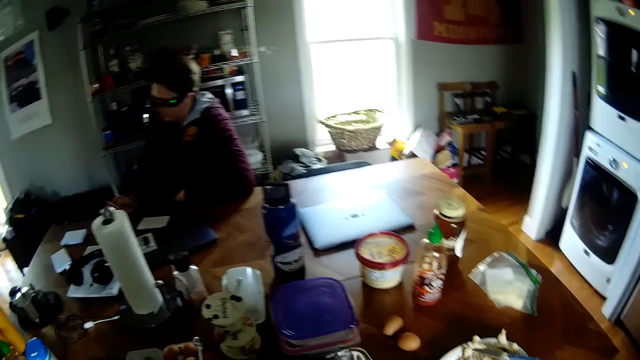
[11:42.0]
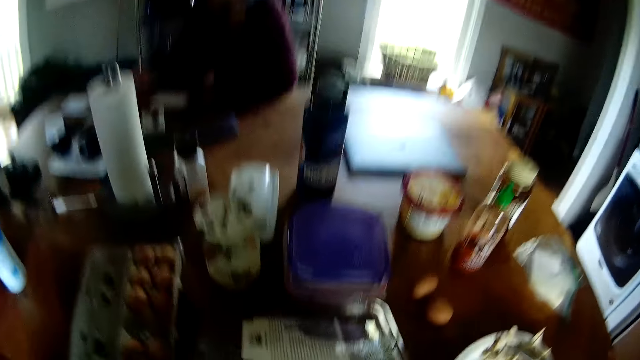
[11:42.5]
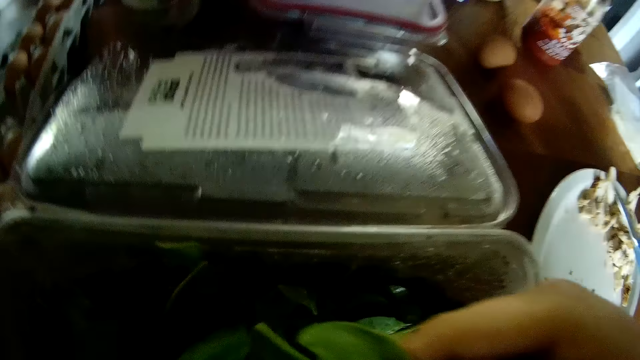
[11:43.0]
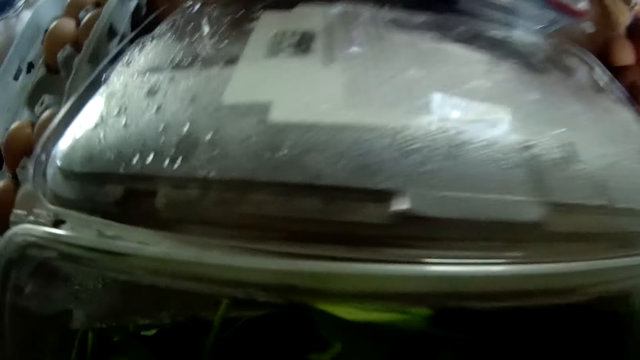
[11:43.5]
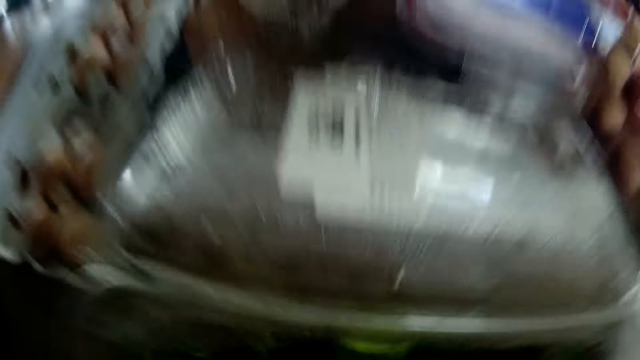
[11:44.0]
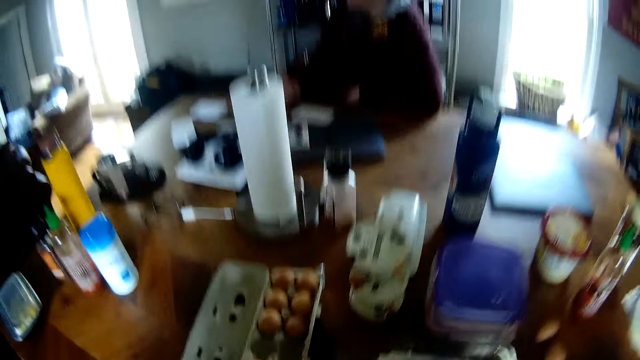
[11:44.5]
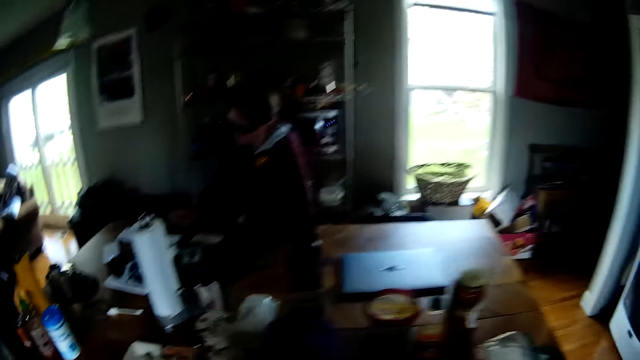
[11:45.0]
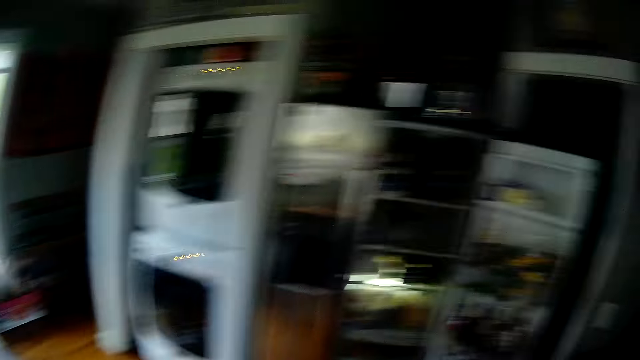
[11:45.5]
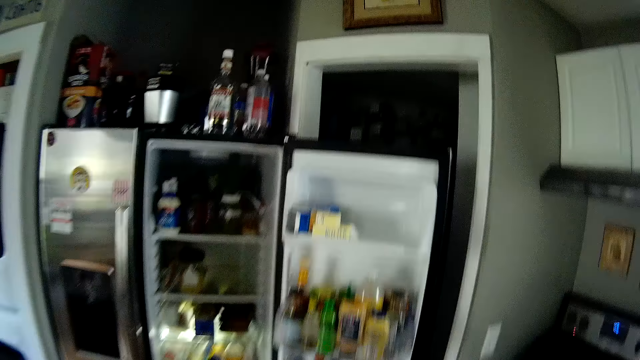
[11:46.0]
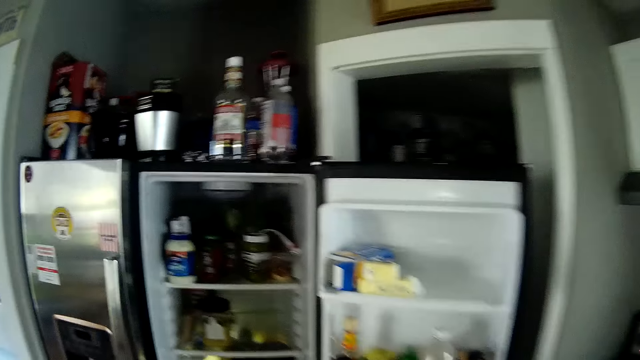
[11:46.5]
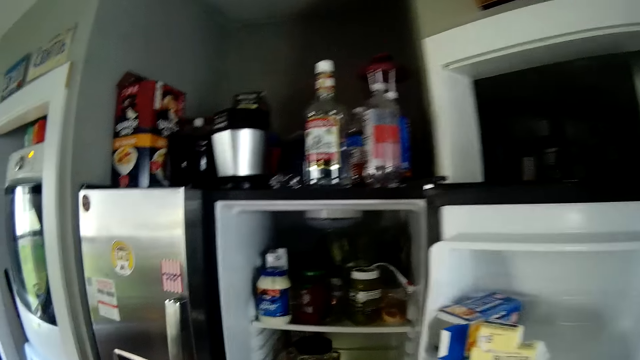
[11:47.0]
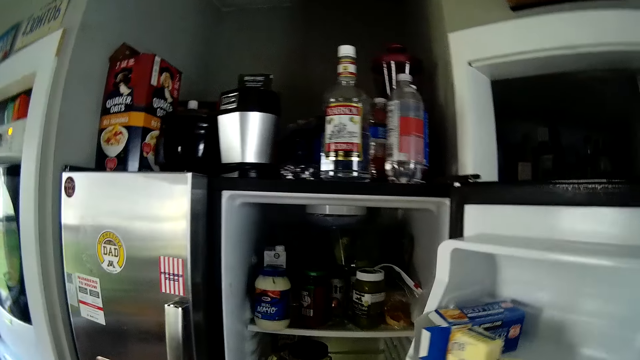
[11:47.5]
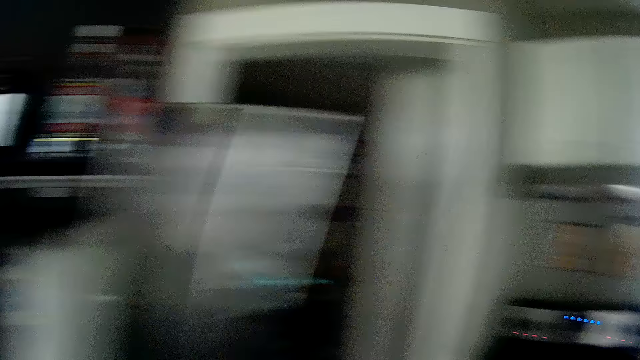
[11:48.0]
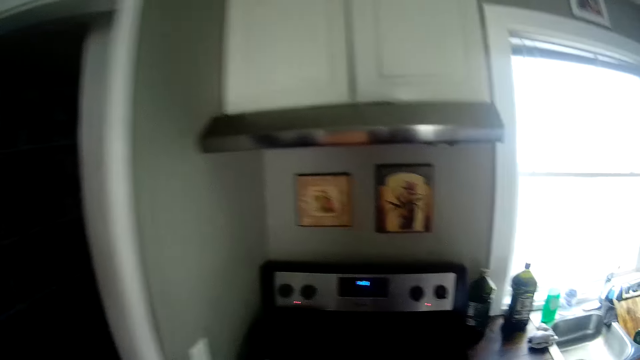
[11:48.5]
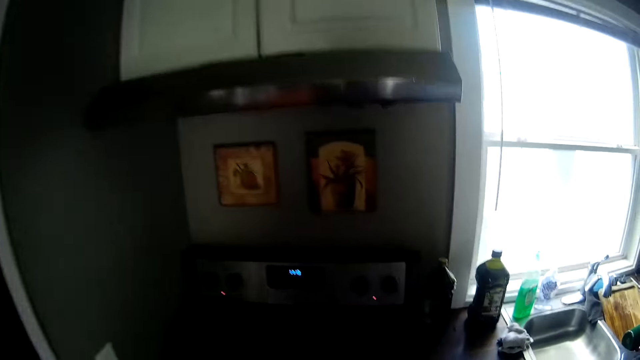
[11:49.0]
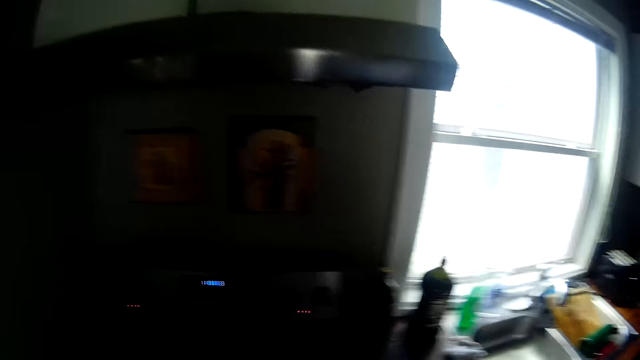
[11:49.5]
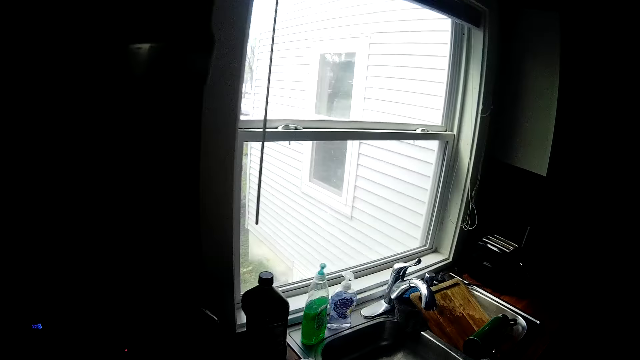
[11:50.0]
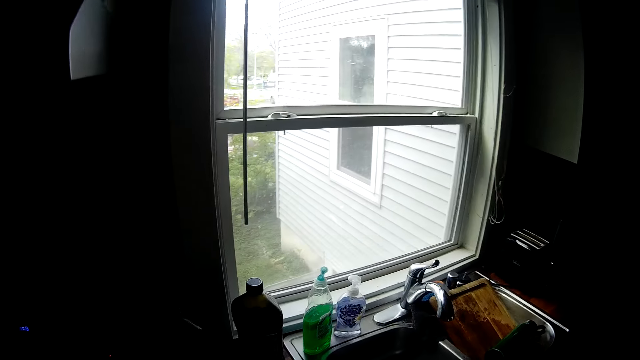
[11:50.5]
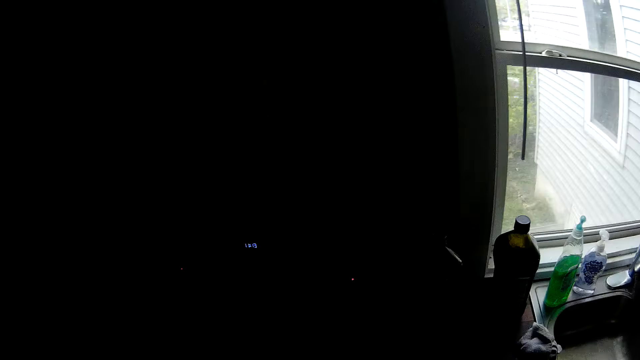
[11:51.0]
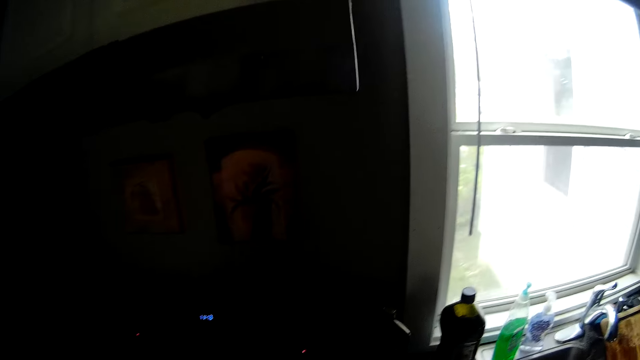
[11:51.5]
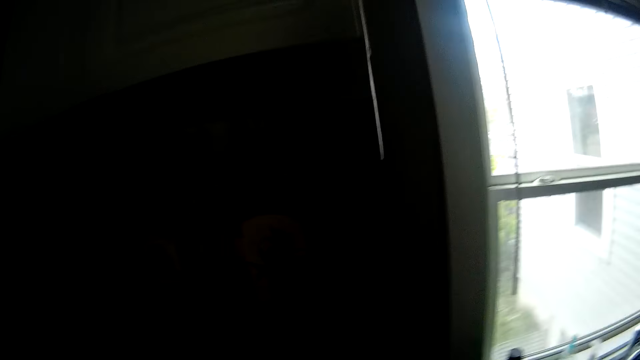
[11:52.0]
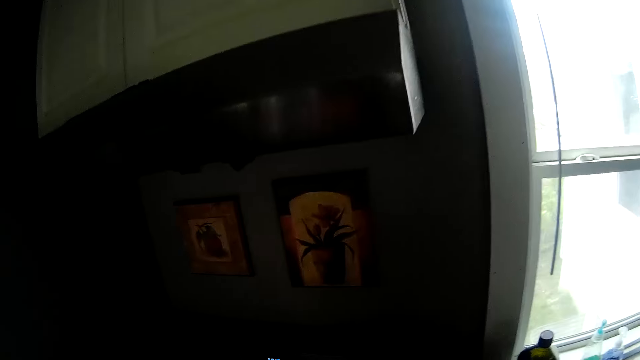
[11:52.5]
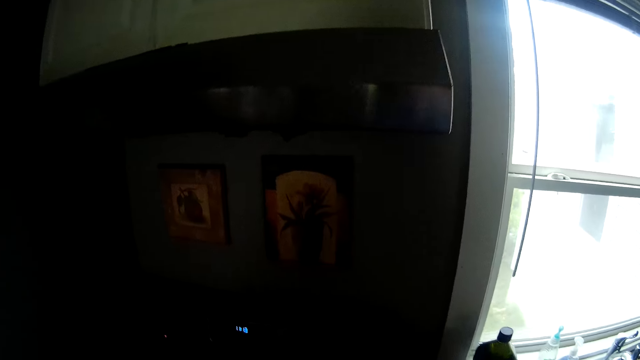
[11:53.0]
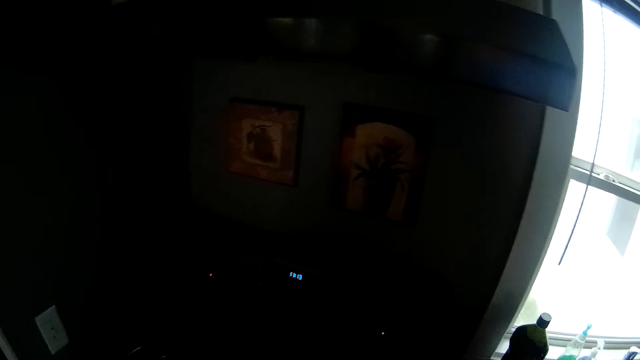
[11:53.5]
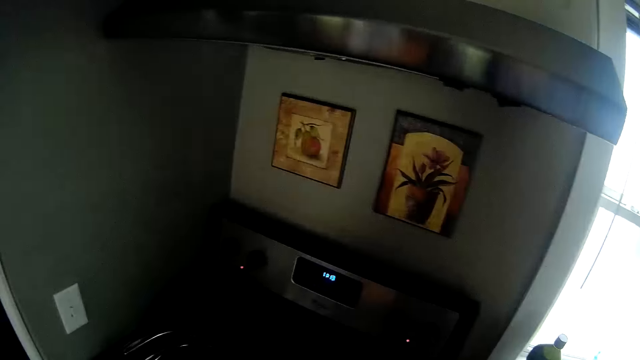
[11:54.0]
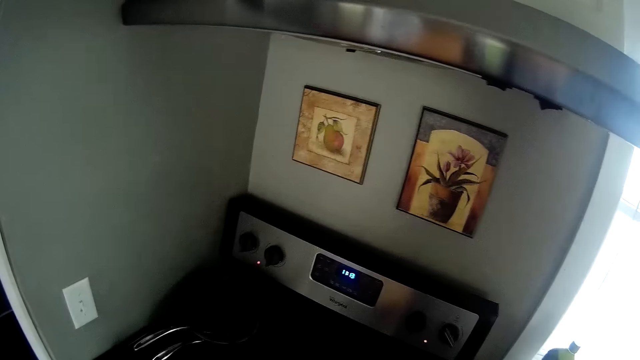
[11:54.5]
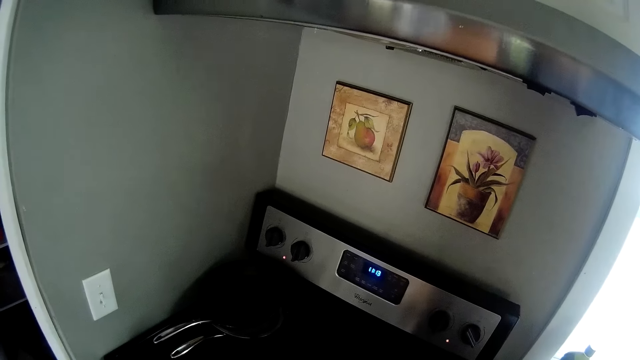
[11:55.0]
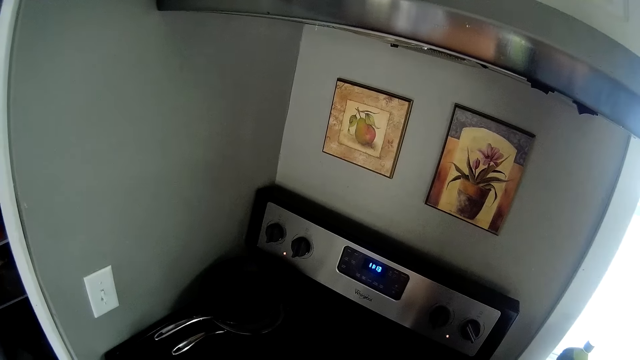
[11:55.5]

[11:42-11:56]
The camera wearer holds vegetables with both hands. He stares at something inside the container. He looks around the house and walks around the house. He closes the refrigerator with his right hand. He looks around the house and walks around the house. He stares at something on the cooker.

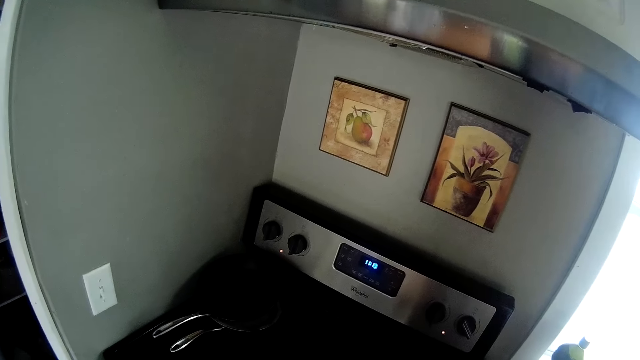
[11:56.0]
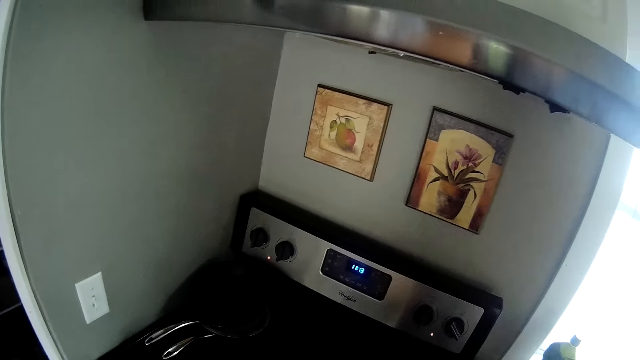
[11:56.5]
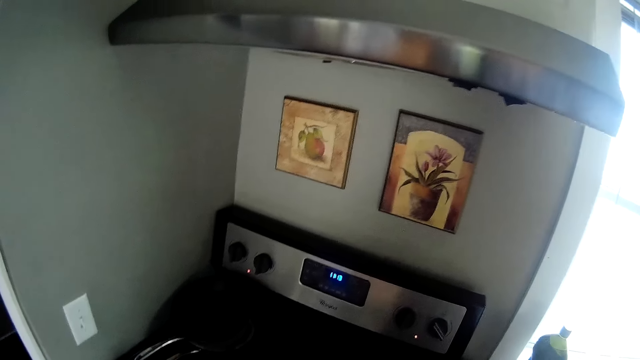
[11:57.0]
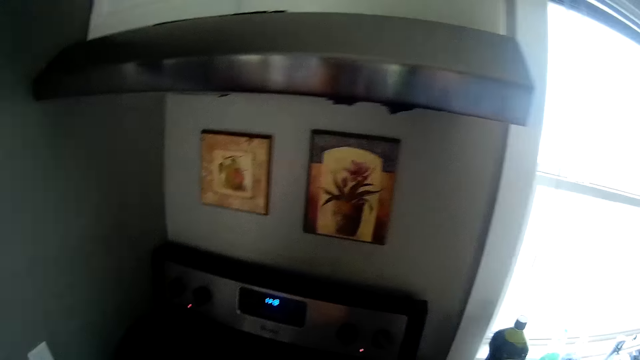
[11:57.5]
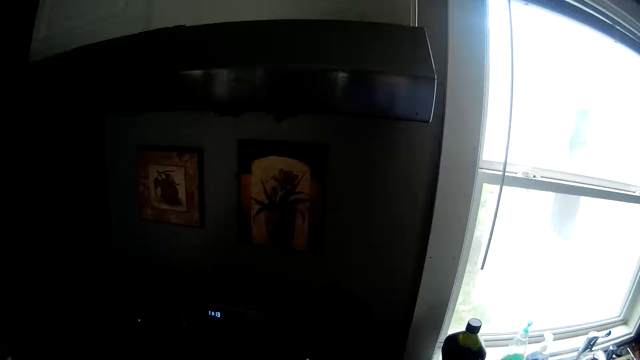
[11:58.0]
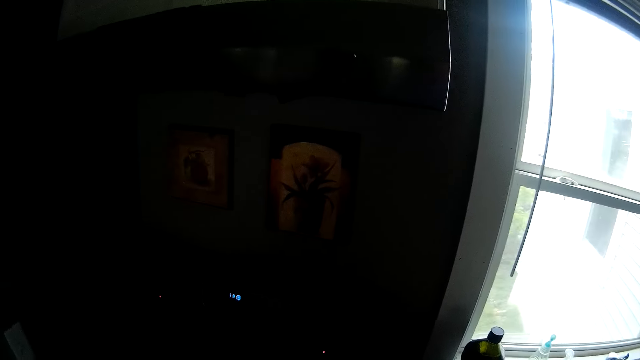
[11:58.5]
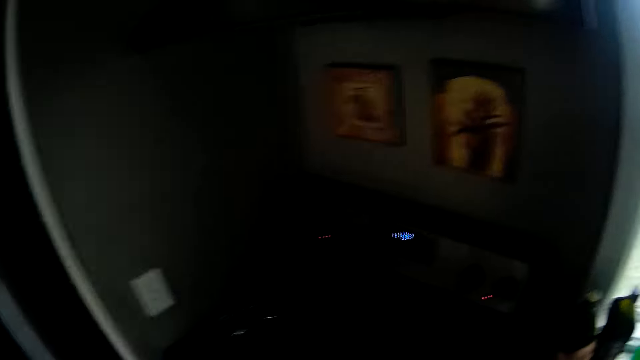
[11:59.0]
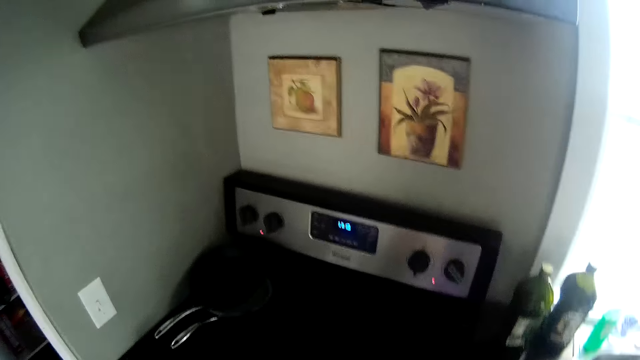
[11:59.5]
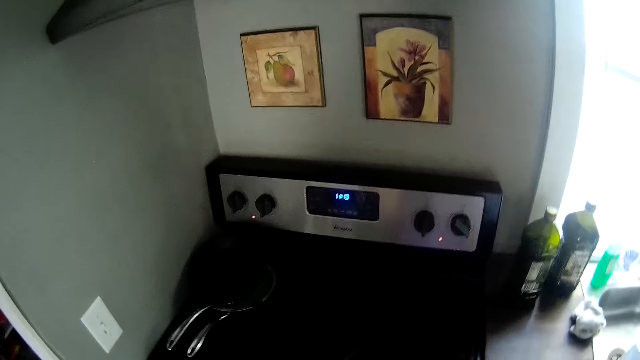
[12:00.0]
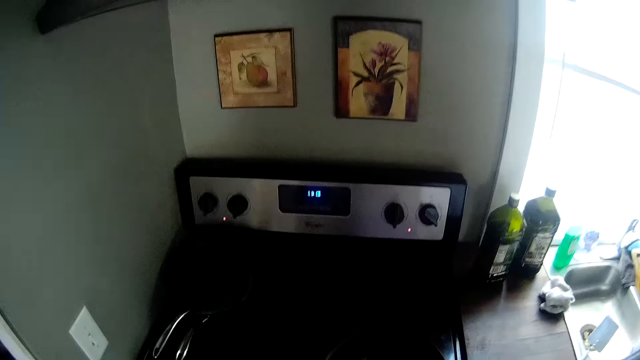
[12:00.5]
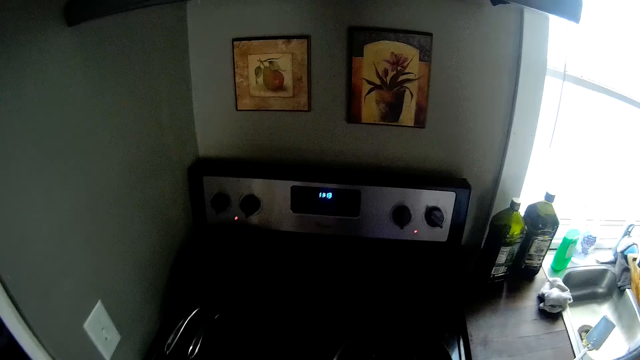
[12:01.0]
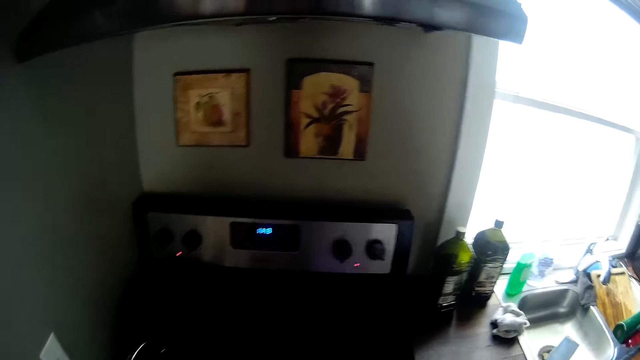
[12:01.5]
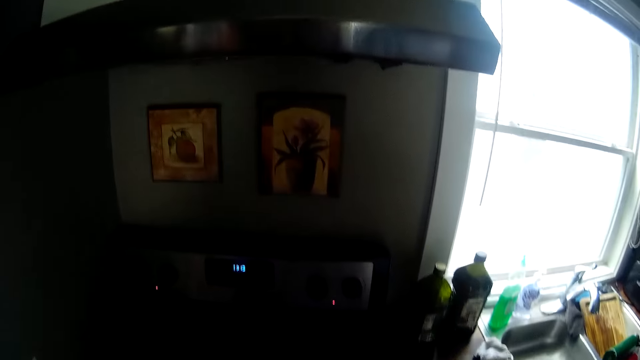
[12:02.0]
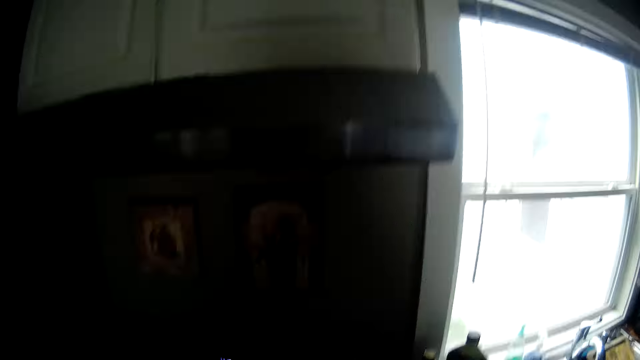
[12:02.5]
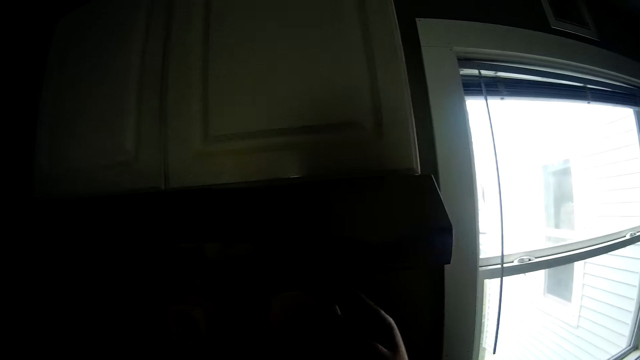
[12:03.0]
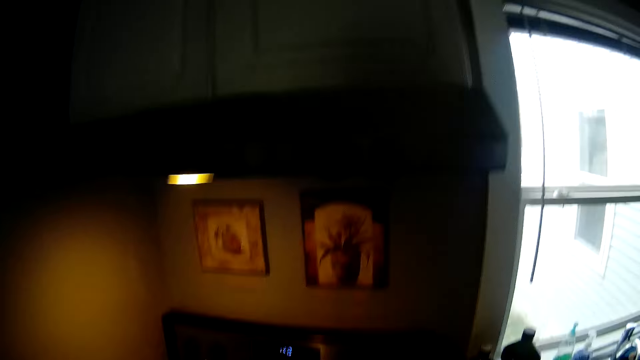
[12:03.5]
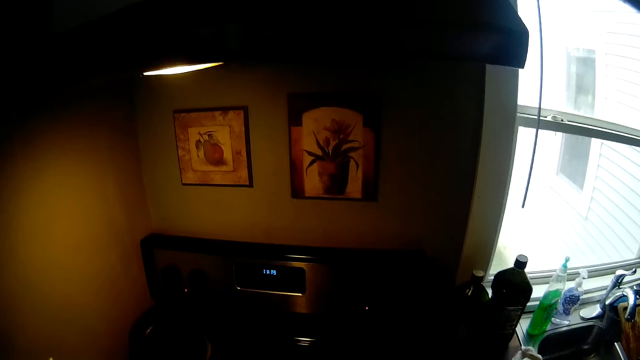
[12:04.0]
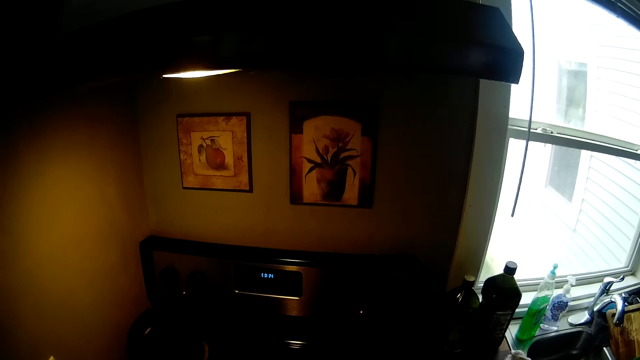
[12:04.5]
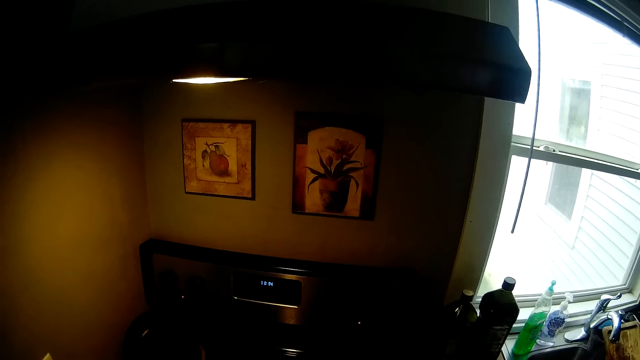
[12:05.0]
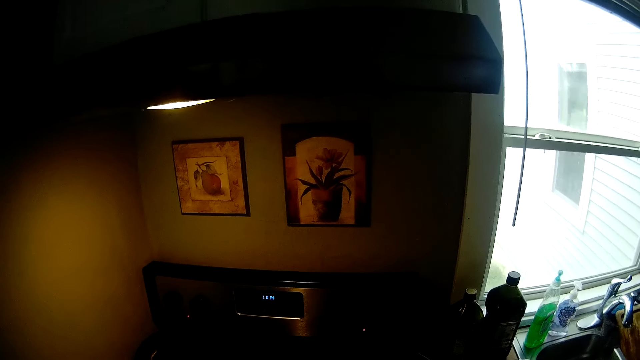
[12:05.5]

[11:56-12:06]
The camera wearer turns on a light with his right hand. He stares at something on the cooker.
